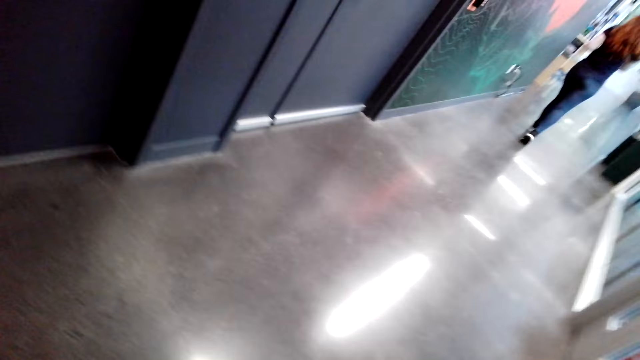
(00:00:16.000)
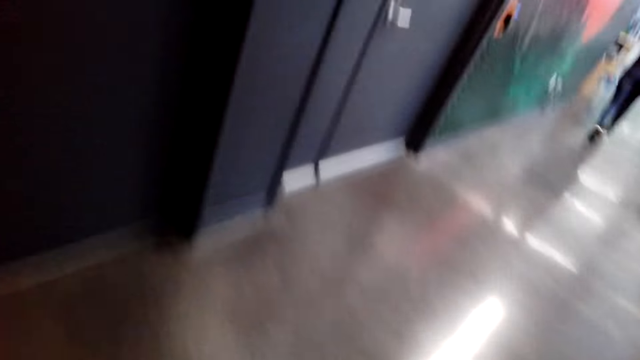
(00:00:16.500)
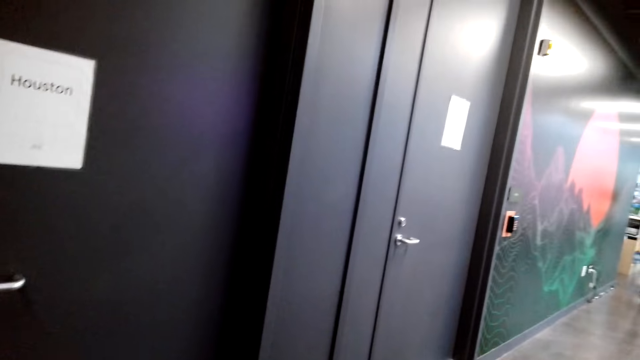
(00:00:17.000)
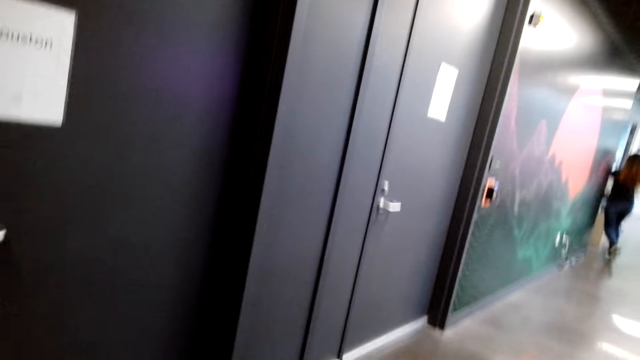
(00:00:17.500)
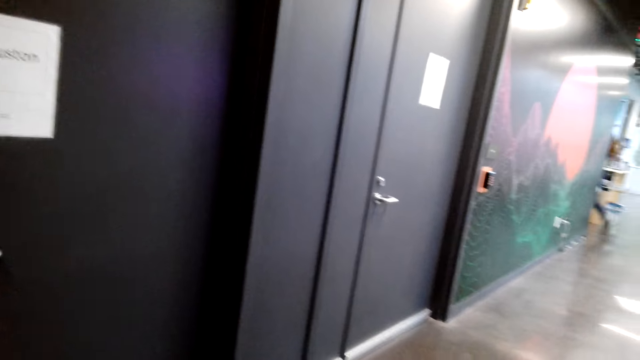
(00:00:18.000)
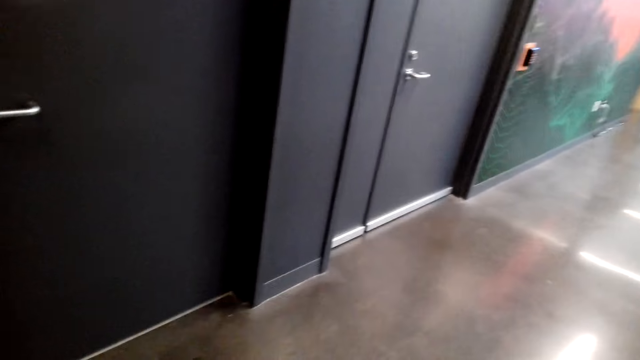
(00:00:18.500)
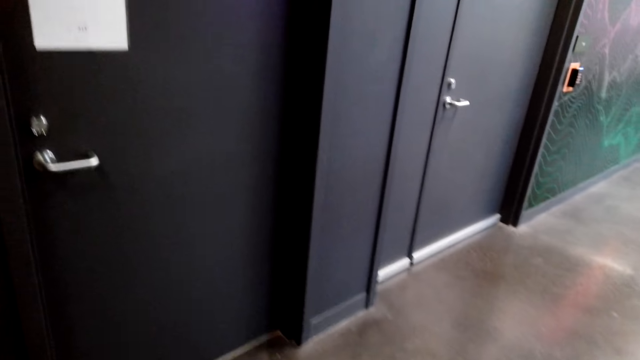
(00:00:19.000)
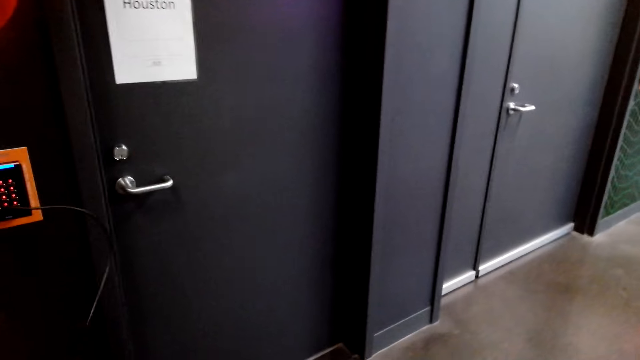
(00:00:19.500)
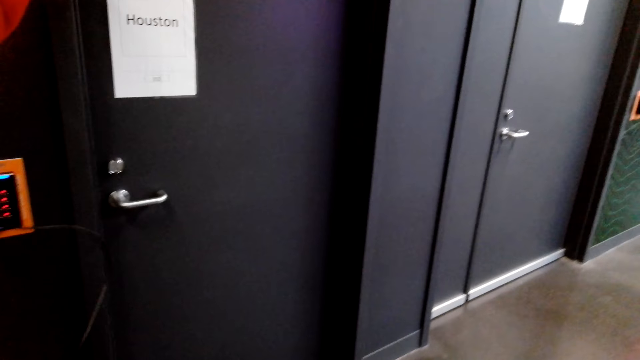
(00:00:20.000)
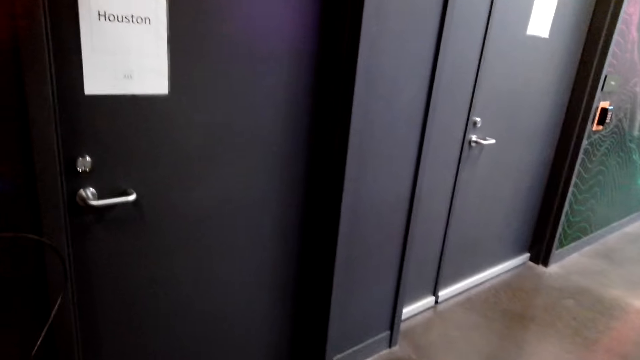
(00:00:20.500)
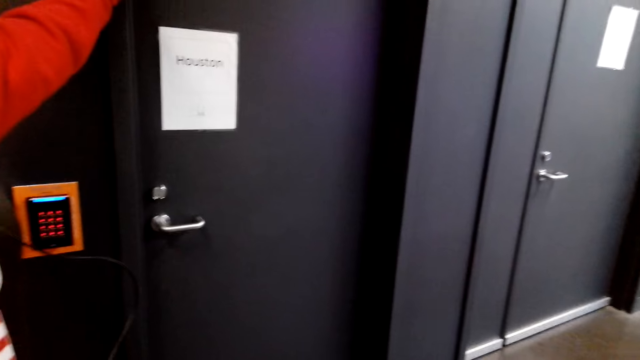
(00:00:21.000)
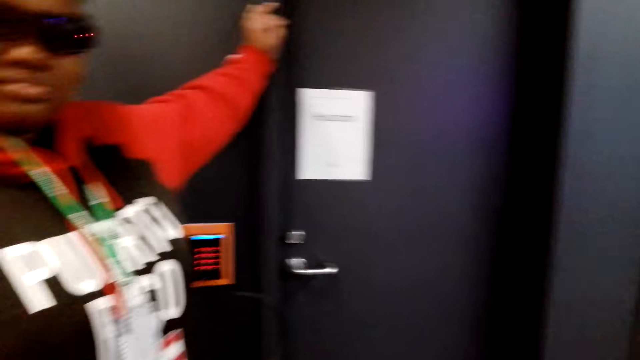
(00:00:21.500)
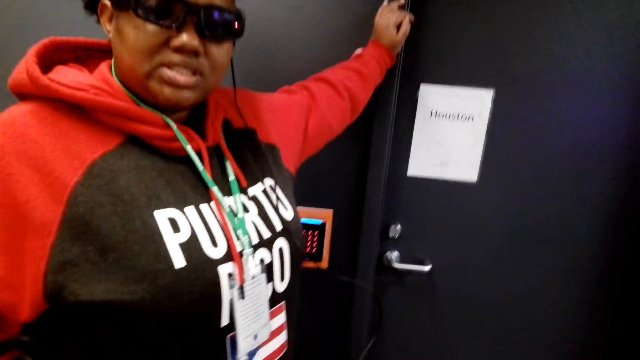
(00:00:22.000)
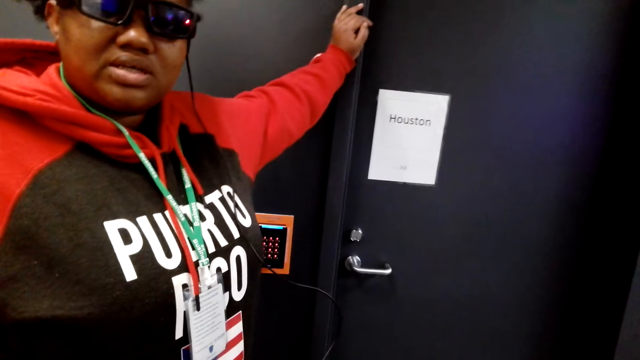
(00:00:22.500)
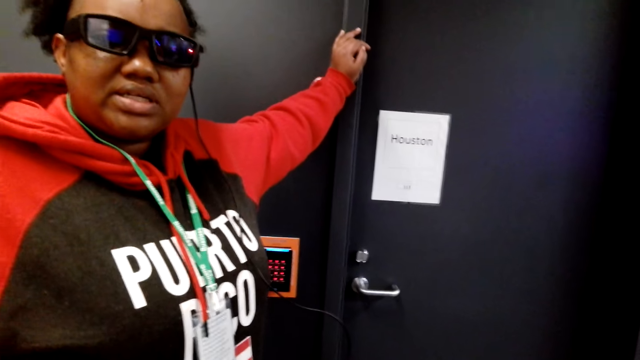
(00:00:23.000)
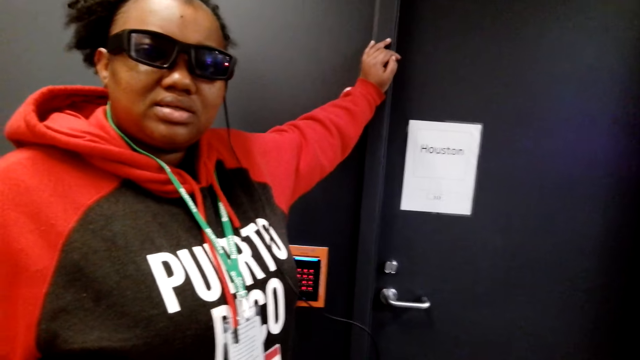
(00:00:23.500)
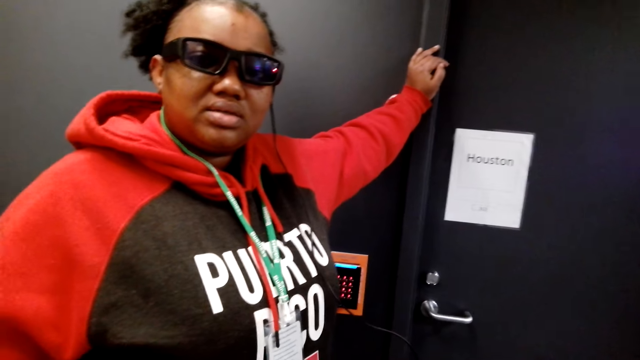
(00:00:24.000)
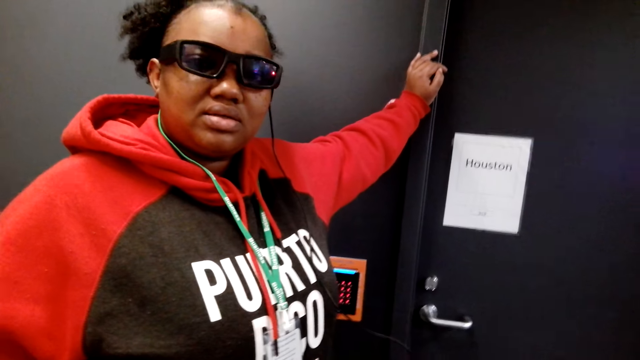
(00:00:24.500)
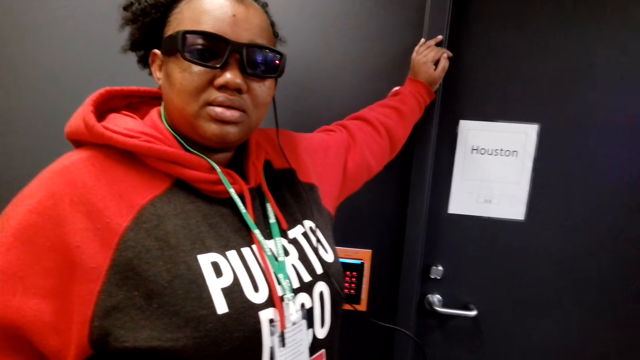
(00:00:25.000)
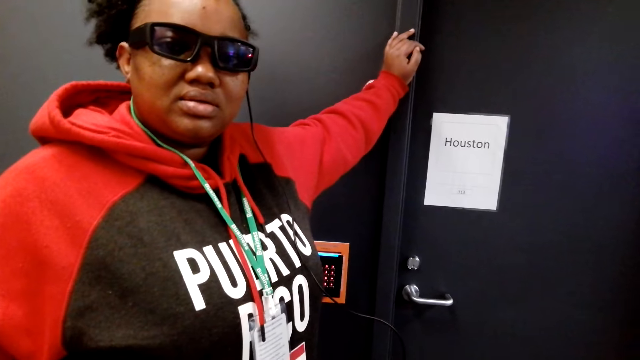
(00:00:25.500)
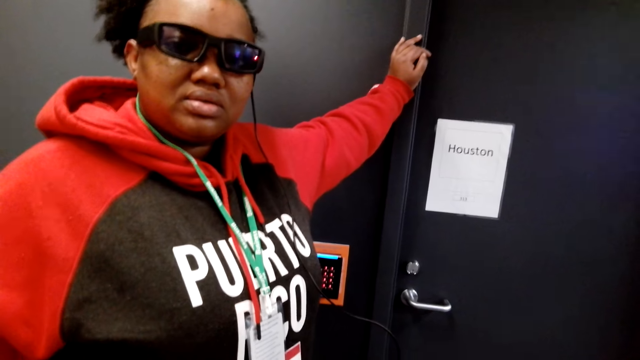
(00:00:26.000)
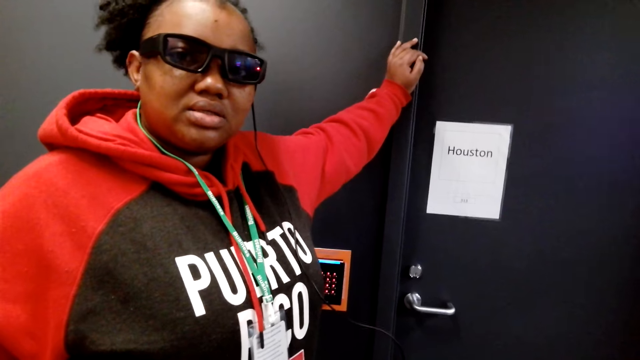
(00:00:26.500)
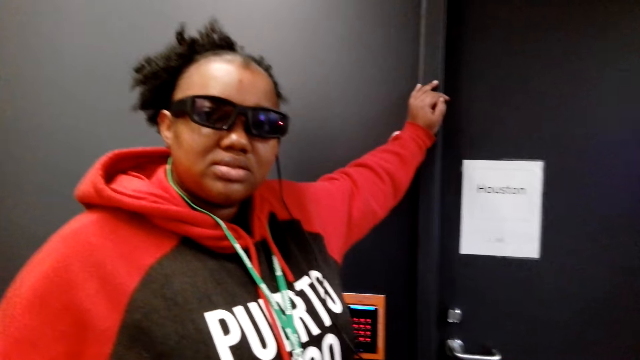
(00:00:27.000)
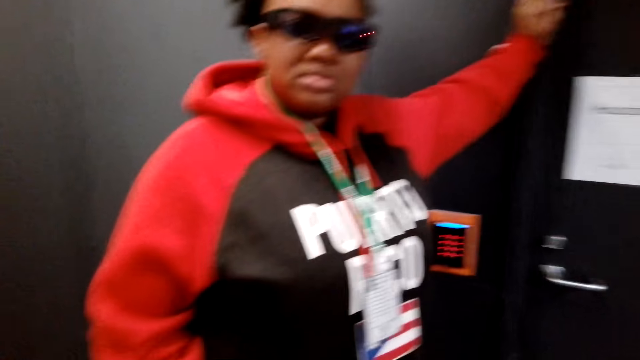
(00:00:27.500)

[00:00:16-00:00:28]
A cashier walks around the store. A woman converses with the camera wearer.

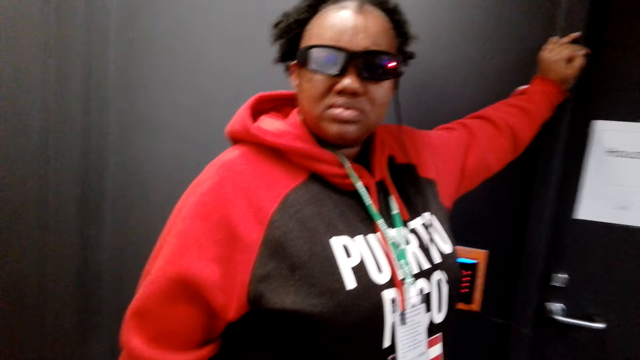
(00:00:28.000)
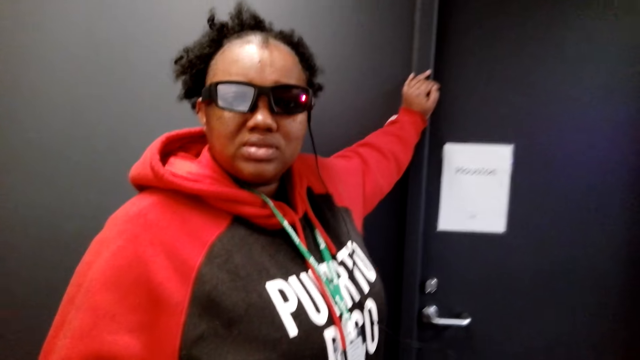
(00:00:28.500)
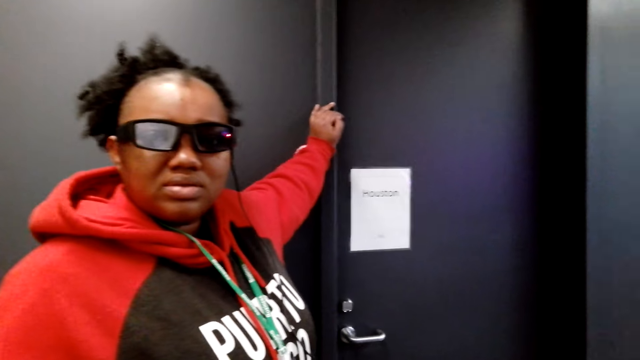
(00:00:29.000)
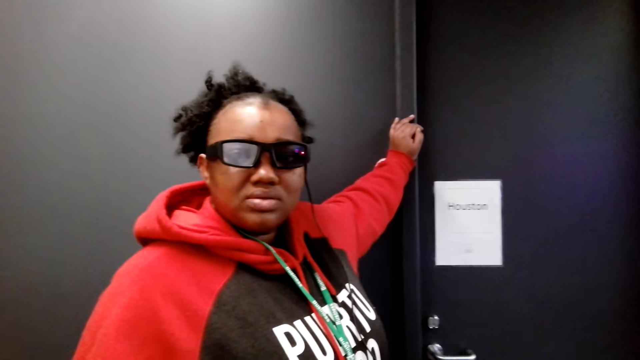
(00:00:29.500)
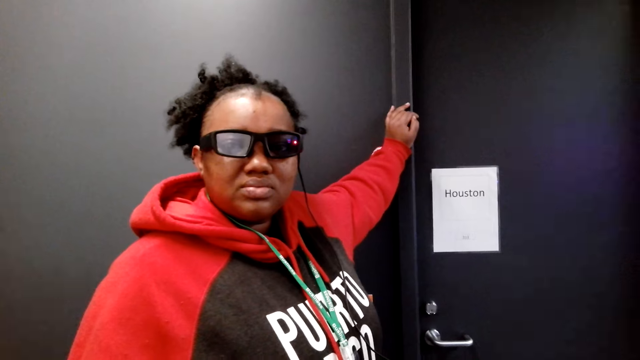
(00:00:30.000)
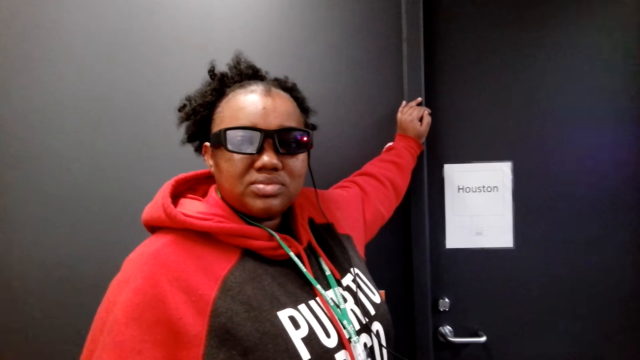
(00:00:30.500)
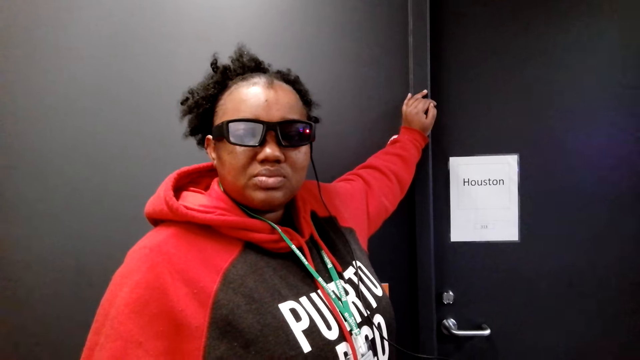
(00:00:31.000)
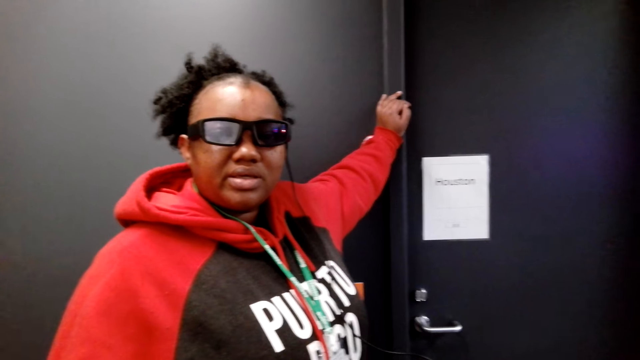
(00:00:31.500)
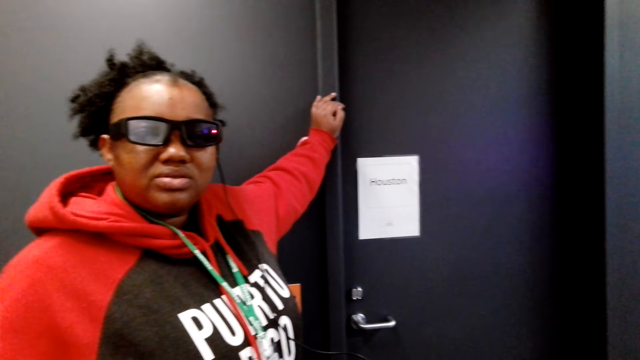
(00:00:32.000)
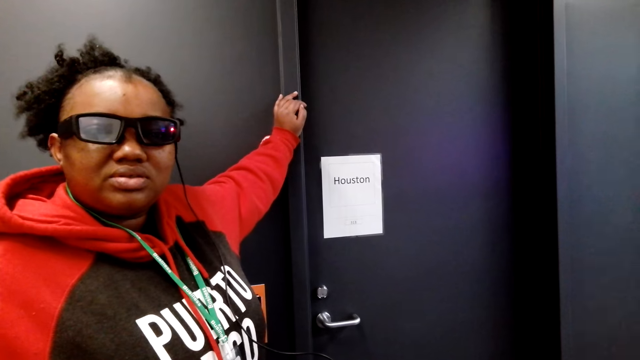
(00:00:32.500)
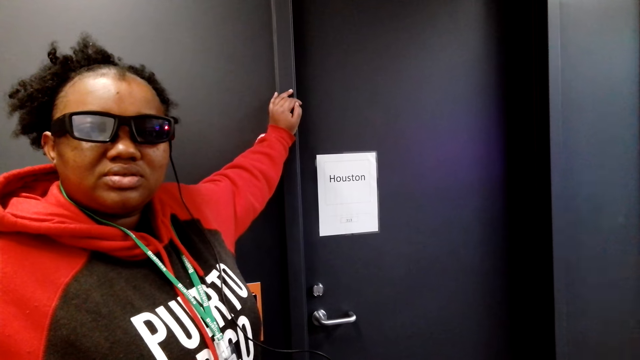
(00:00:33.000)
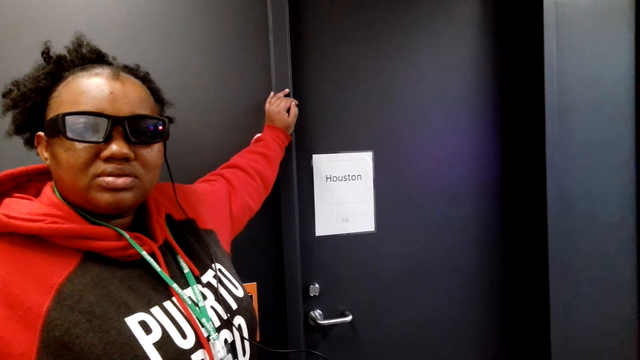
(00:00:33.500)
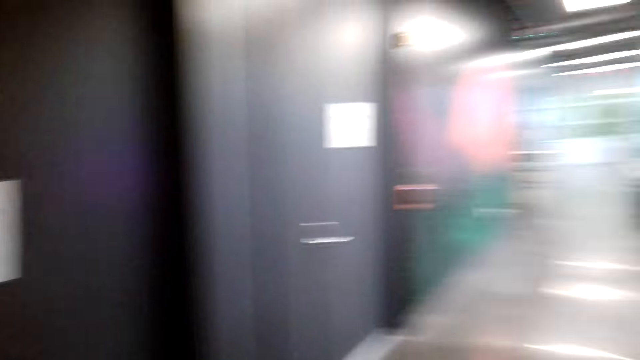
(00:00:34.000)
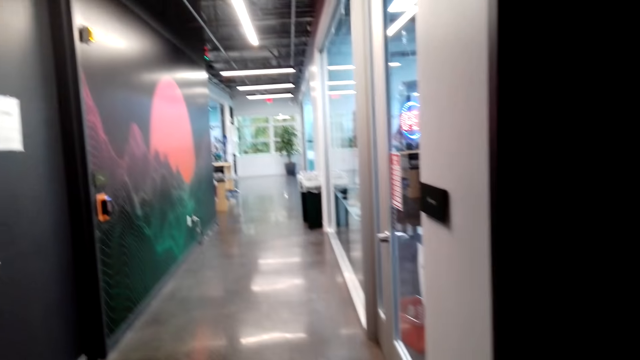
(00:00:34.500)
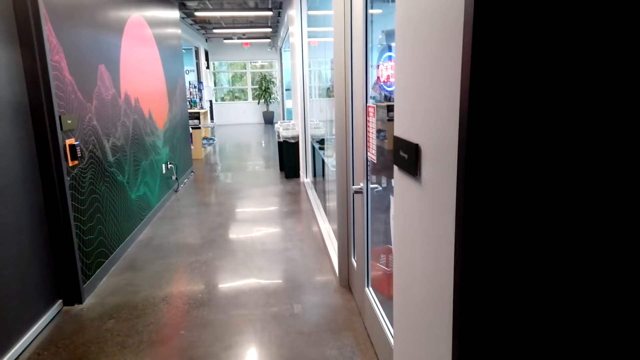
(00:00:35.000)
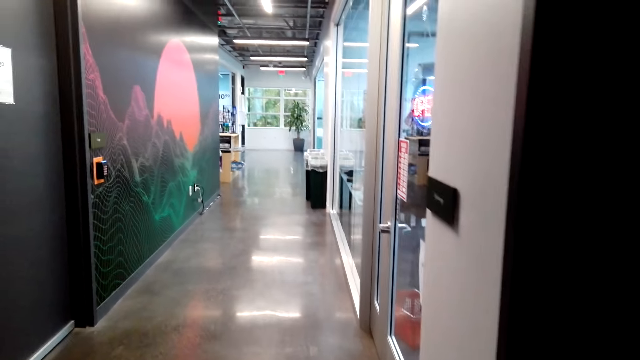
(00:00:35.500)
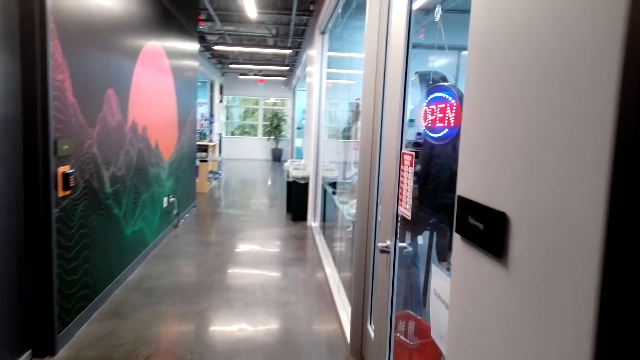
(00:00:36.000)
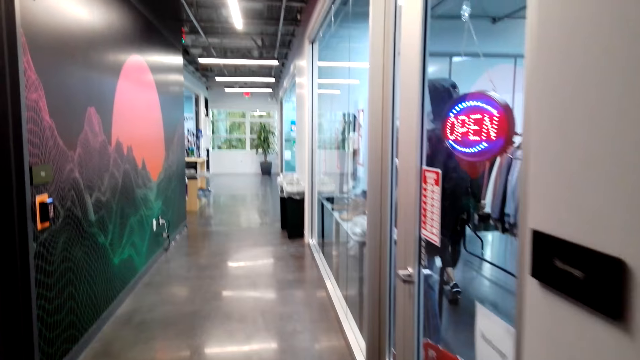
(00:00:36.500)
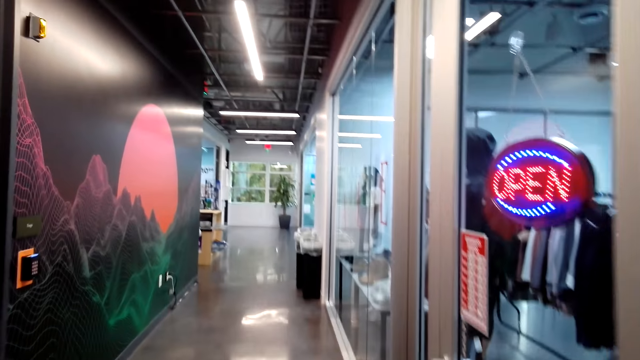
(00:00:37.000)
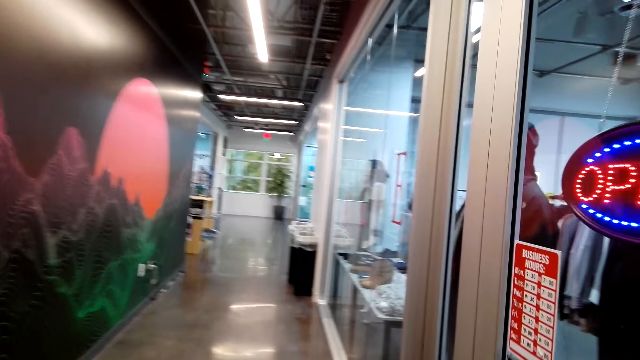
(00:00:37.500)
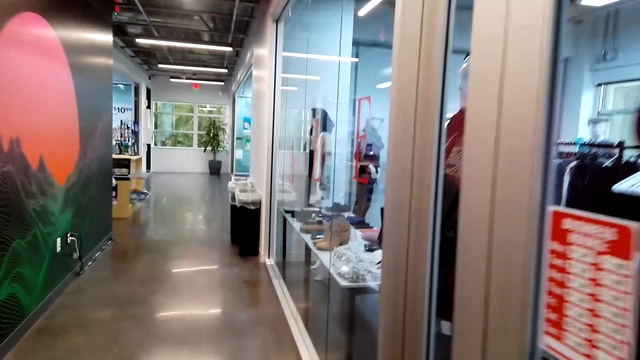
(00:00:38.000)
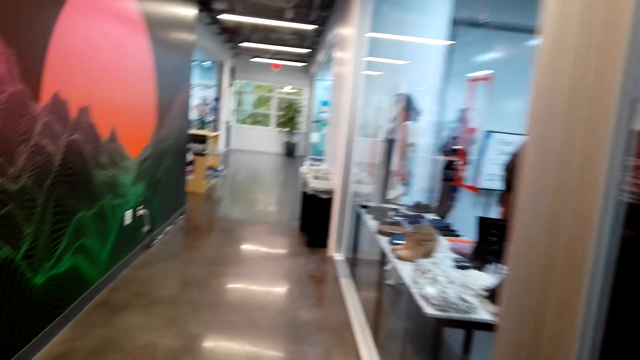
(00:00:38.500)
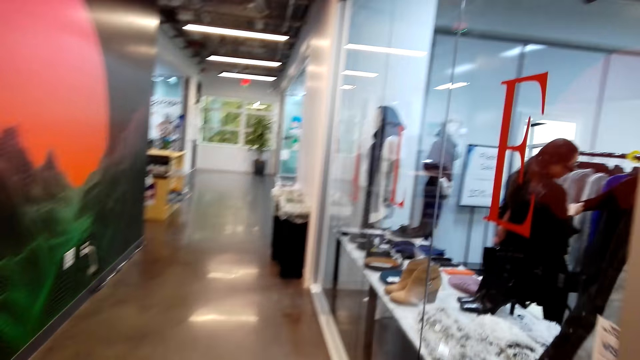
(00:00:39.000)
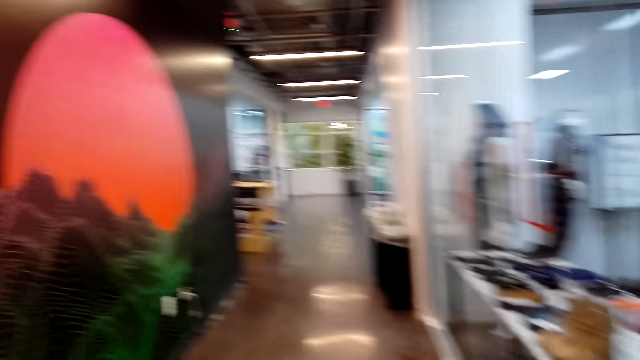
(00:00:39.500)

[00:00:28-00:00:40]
The camera wearer walks around the supermarket. They walk around the store.
